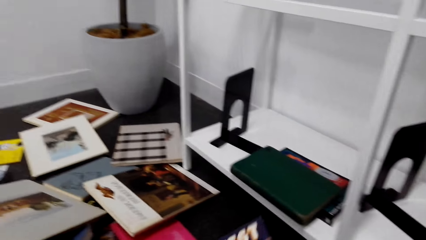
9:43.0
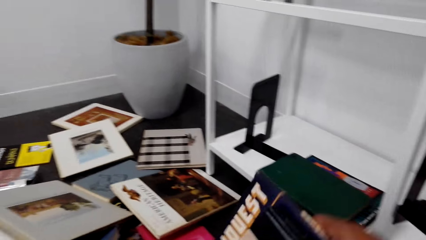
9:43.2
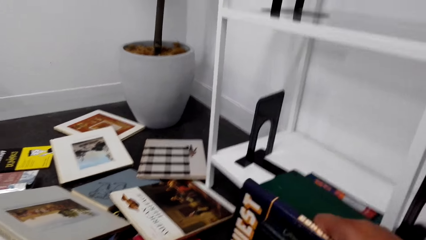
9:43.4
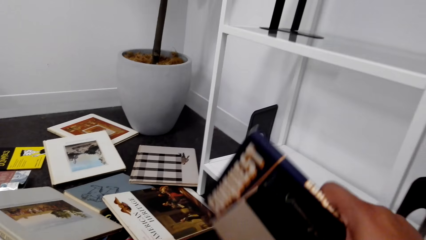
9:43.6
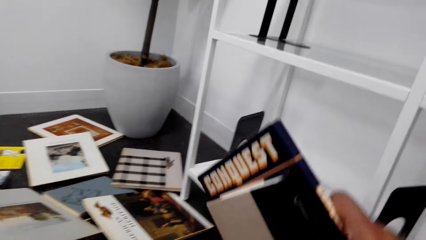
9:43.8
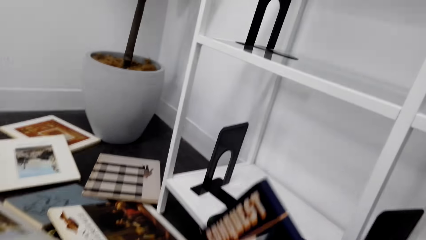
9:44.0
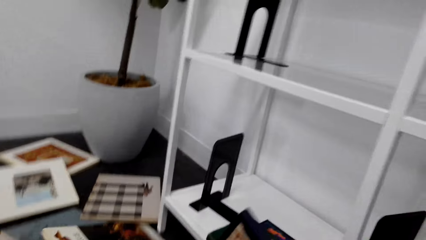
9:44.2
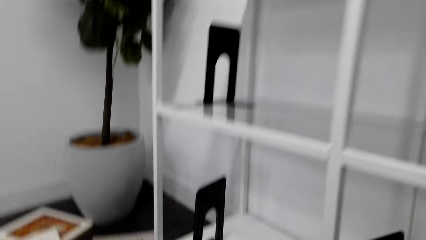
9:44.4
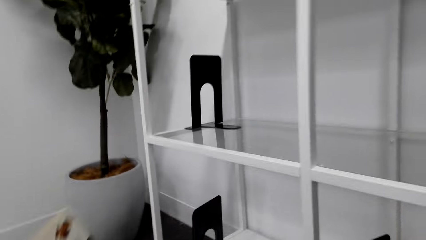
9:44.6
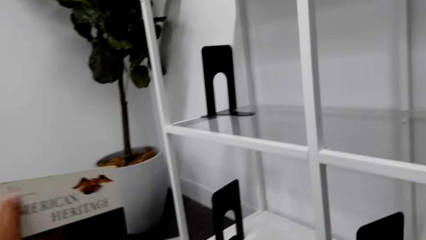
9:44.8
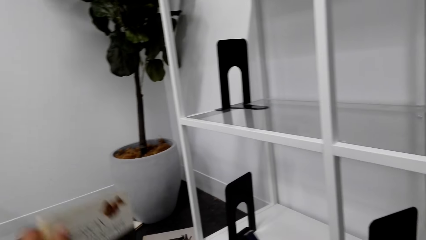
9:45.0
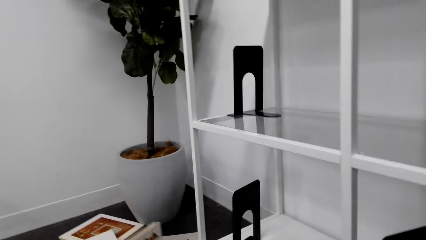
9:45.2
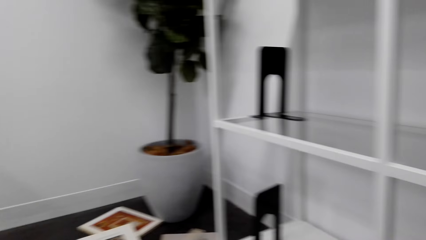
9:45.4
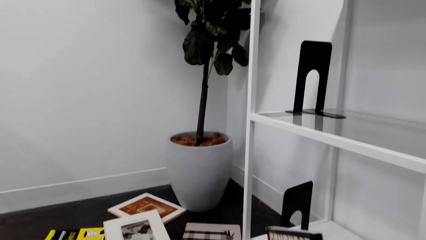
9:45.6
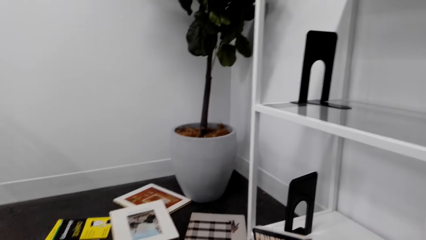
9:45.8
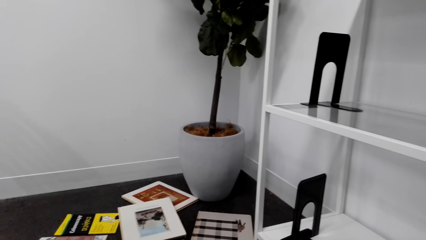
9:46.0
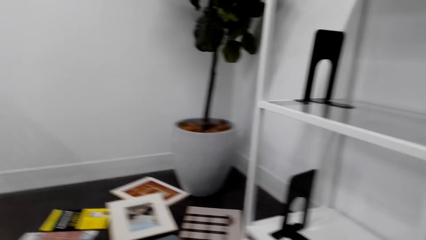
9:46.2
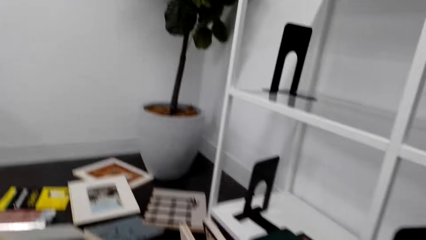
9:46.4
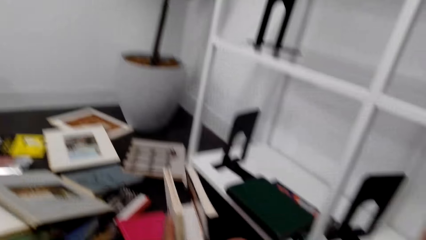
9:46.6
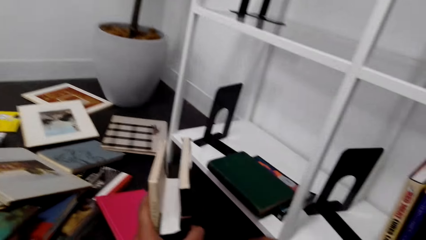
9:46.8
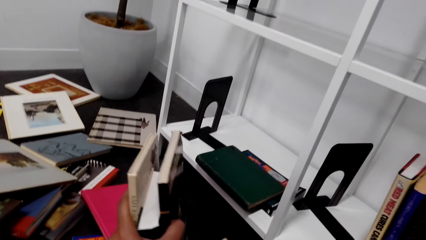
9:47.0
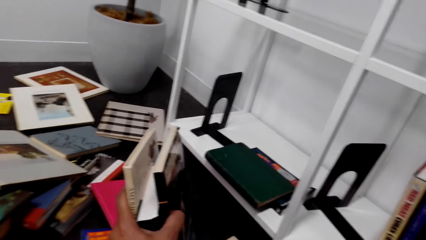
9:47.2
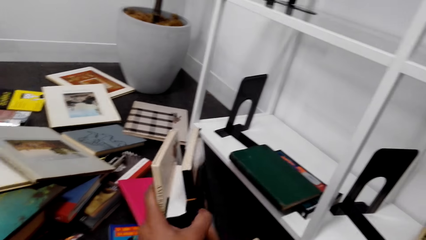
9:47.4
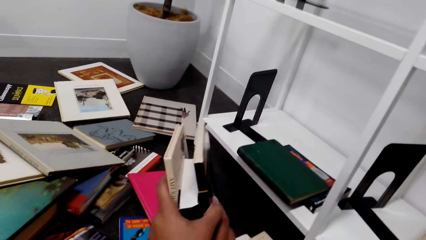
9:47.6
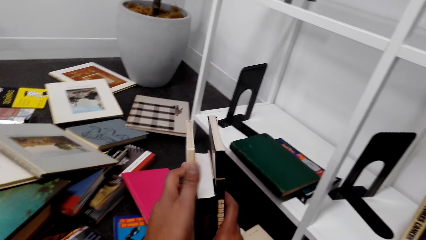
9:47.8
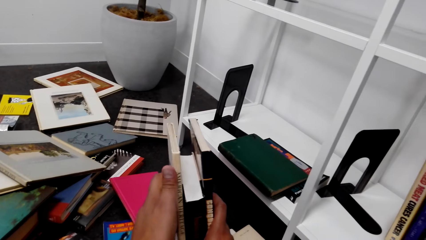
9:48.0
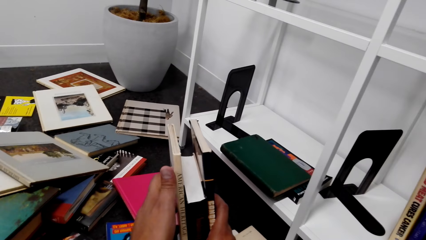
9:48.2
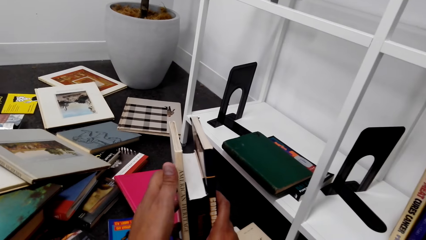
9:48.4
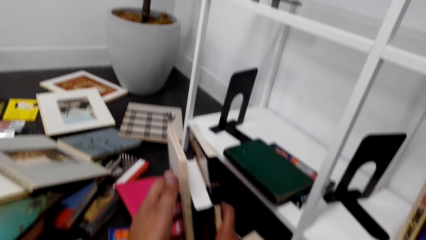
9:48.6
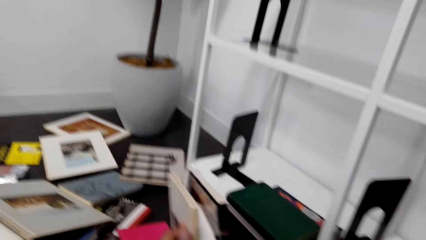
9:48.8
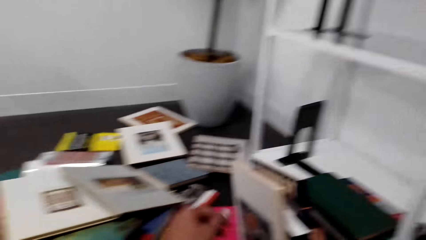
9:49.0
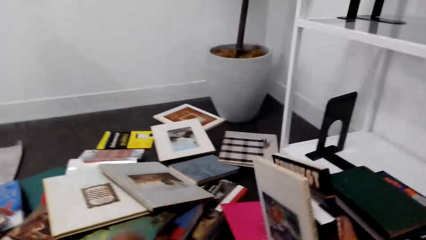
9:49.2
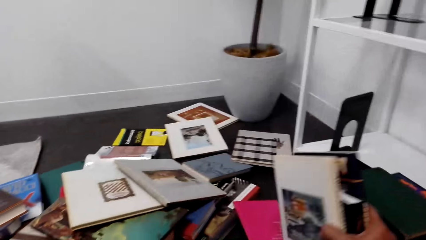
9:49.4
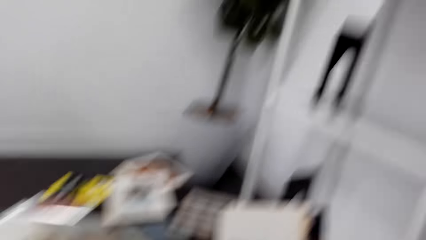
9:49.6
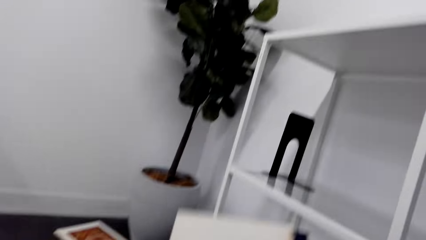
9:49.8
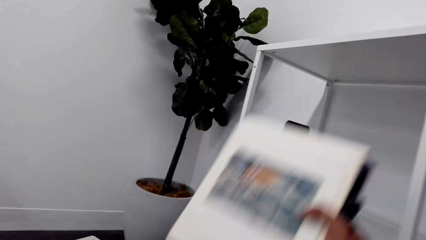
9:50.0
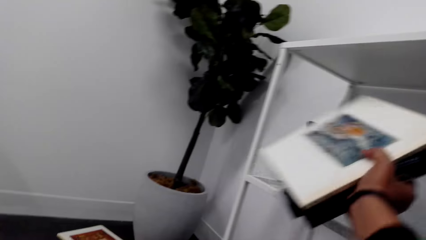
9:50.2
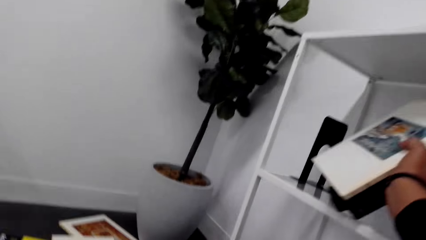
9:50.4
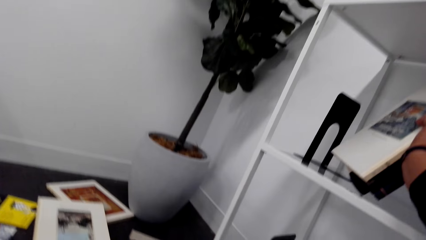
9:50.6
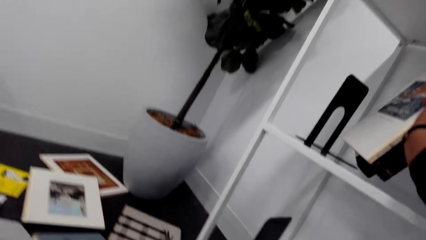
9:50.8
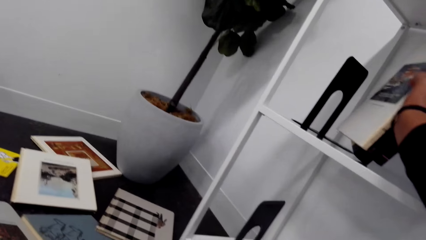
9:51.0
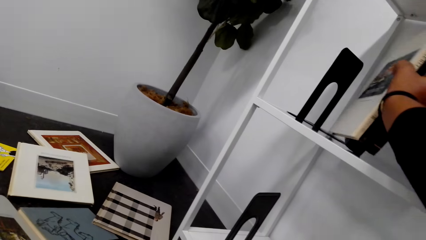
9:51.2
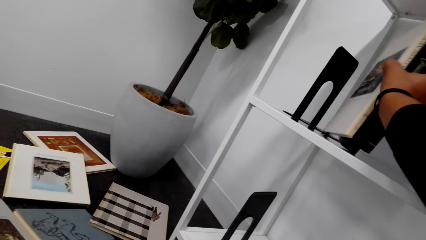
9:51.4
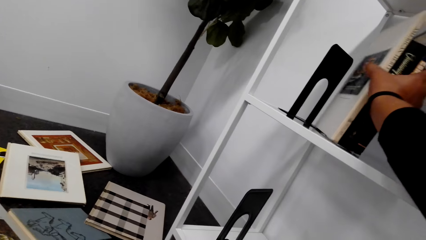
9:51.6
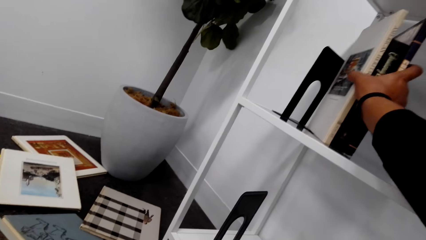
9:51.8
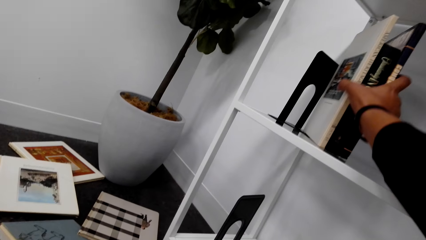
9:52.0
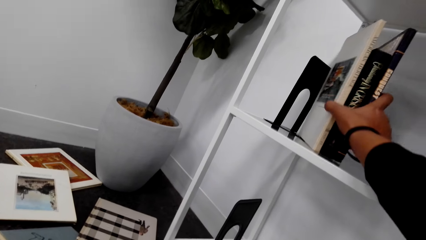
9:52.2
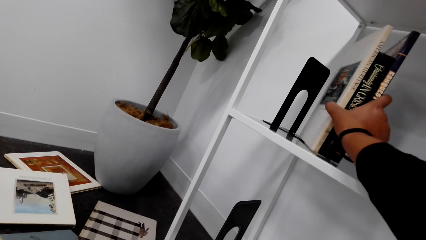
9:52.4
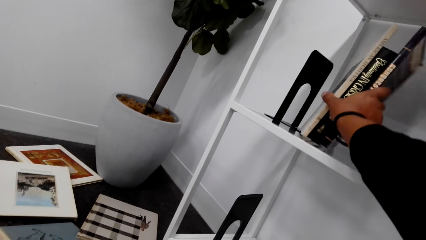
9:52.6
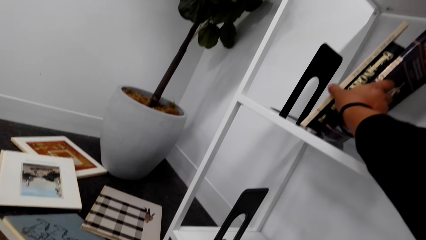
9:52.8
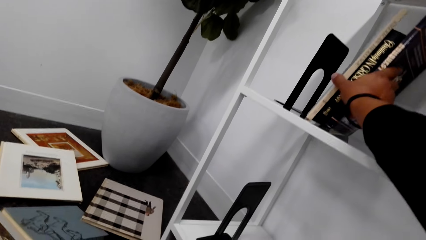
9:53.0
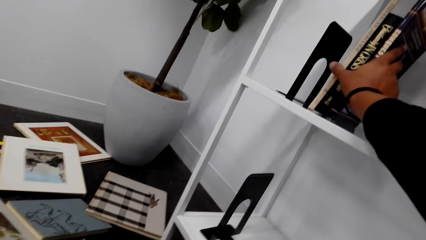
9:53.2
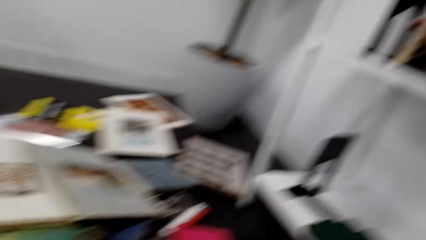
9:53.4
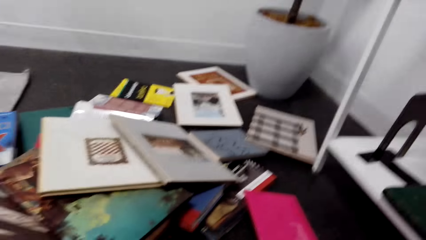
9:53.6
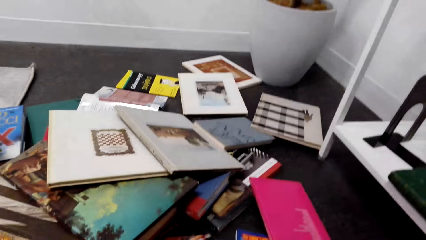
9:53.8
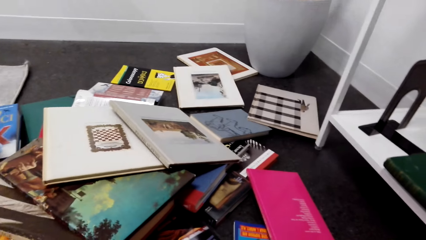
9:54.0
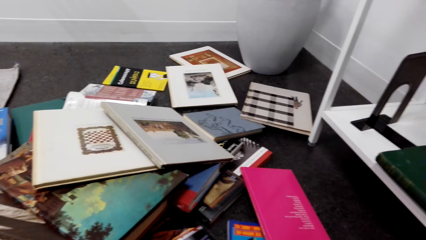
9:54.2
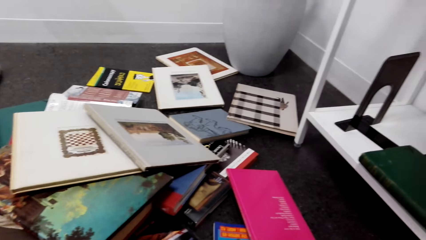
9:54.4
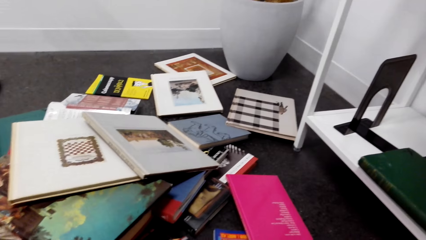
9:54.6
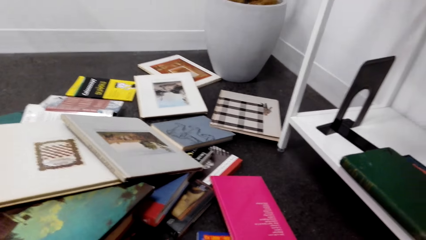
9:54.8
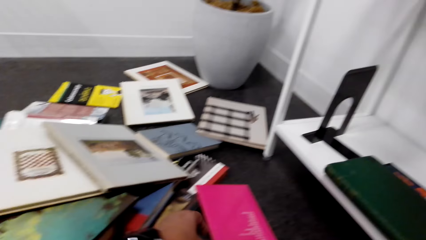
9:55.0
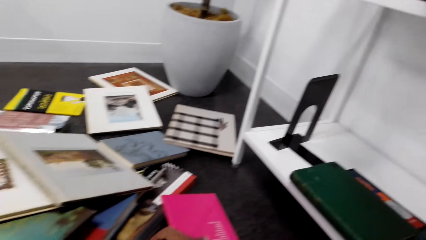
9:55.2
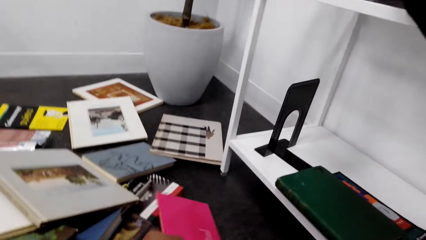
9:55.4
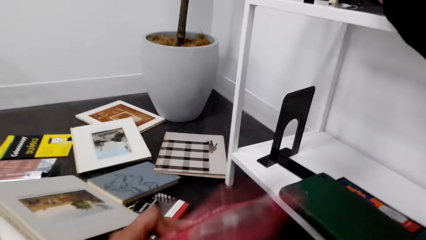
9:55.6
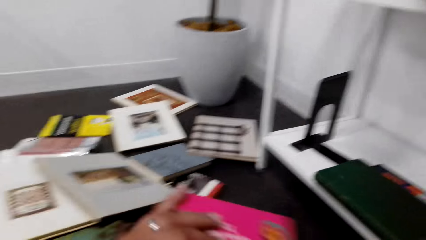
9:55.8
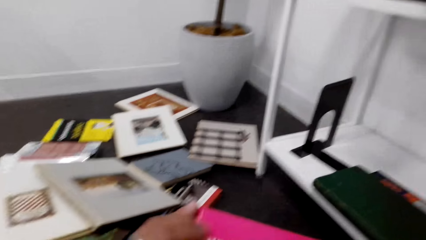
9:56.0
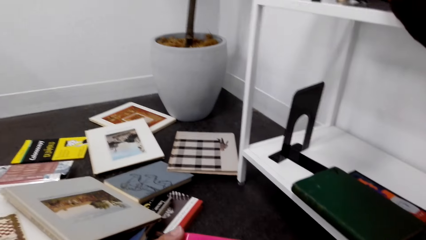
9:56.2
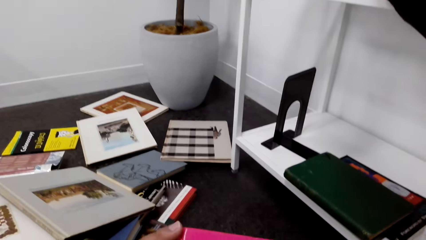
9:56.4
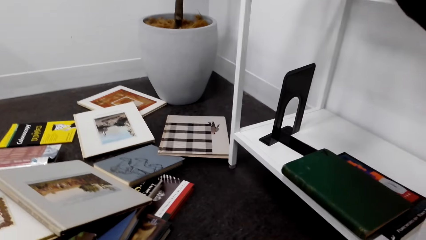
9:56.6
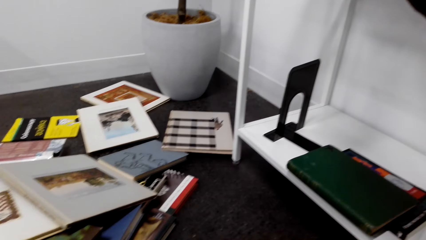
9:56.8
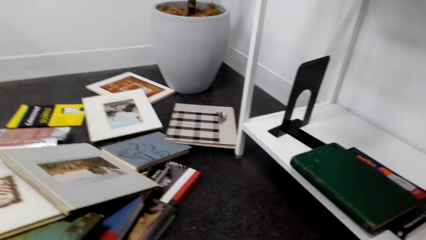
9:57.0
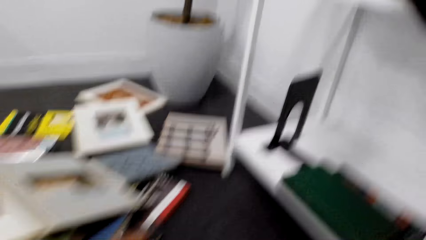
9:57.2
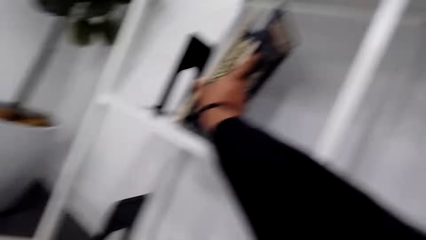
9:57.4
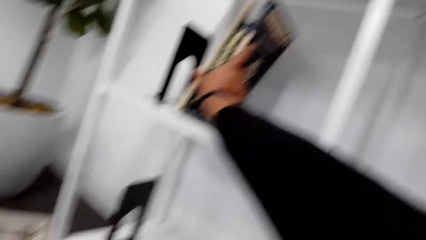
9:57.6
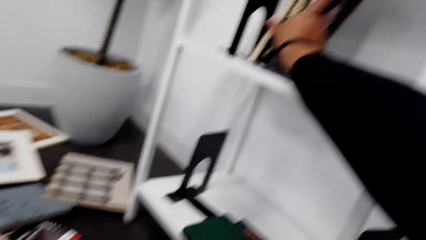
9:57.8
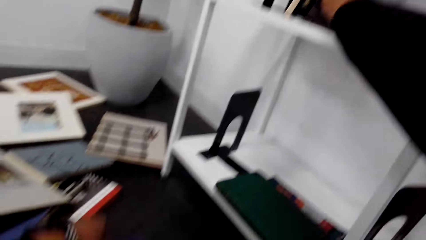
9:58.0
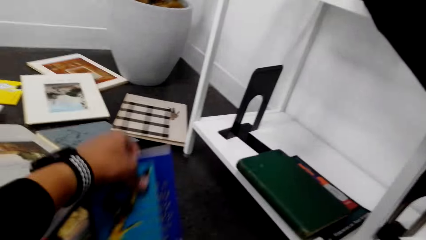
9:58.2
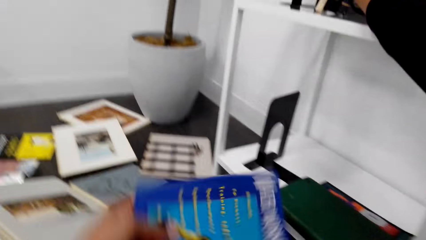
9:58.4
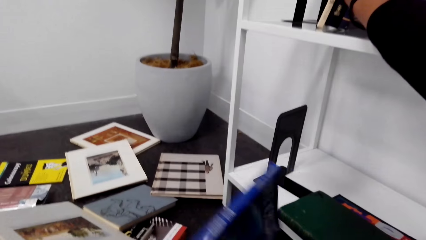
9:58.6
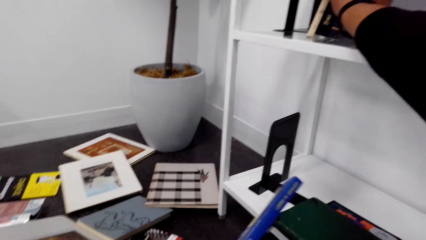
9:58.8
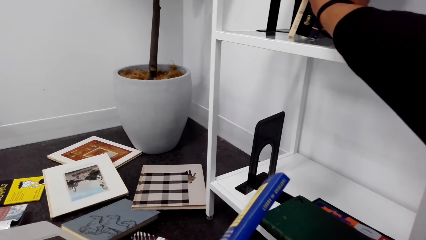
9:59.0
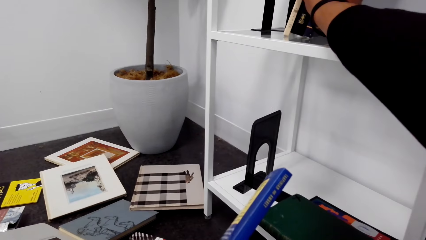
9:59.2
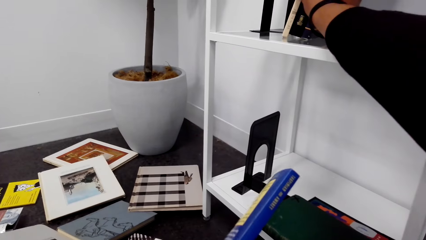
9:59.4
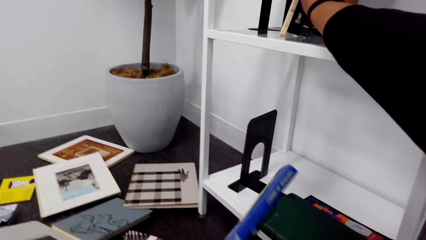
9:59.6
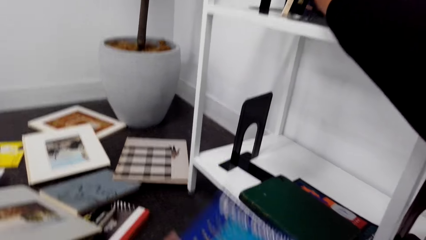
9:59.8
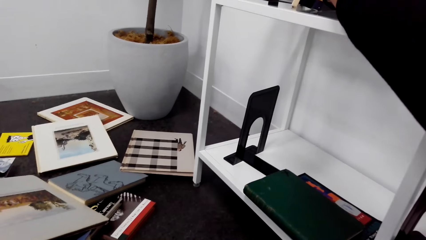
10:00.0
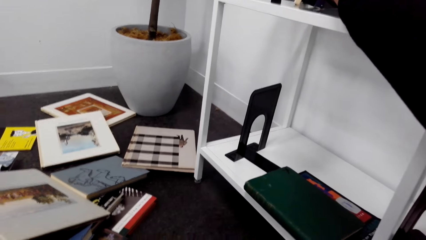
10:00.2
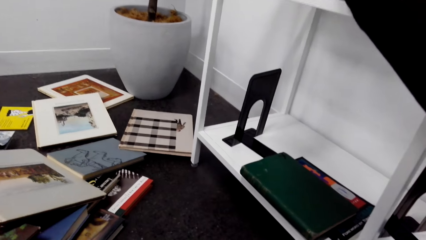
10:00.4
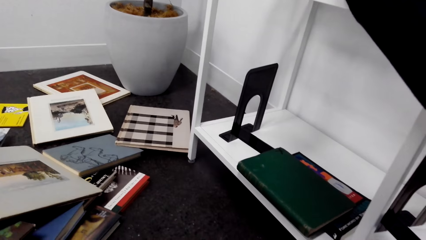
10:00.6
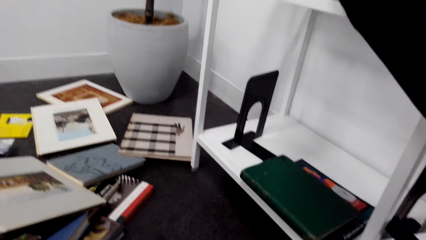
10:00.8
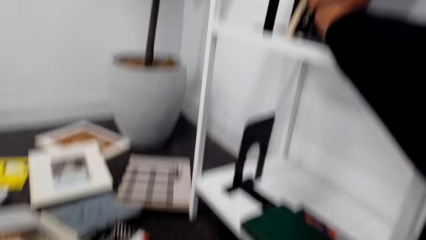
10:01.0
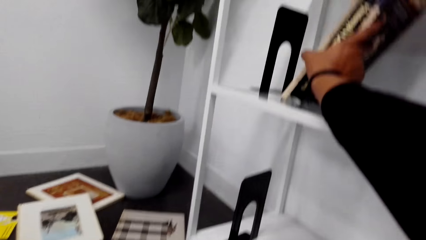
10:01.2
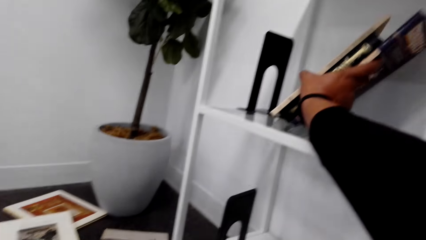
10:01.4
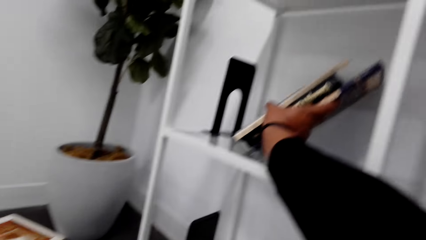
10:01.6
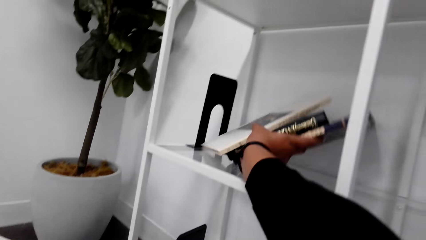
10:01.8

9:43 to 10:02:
The camera wearer puts books on the shelf. They hold the books on the shelf. They pick up books from the floor. They sort the books on the floor.
